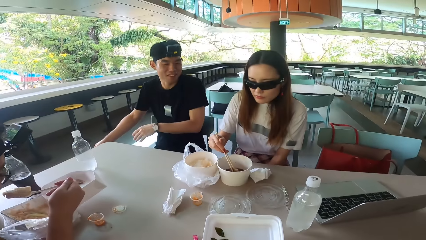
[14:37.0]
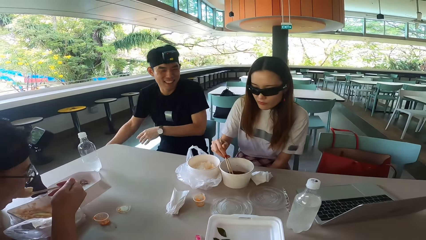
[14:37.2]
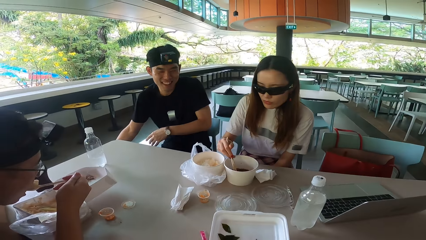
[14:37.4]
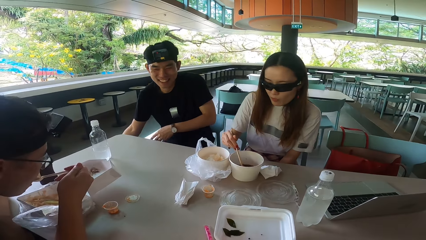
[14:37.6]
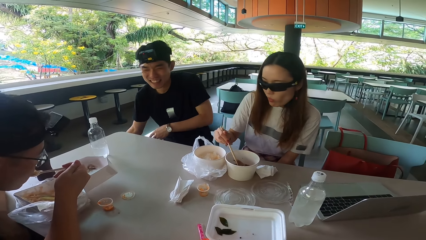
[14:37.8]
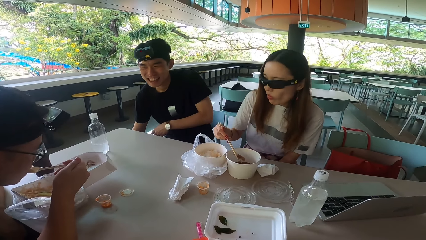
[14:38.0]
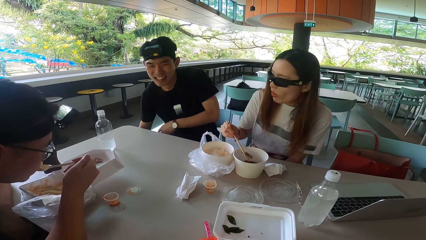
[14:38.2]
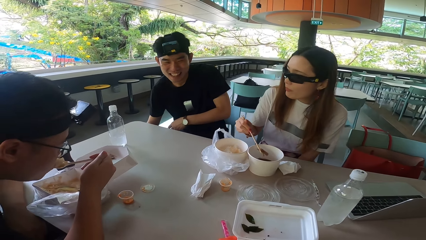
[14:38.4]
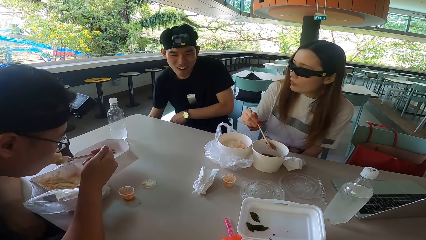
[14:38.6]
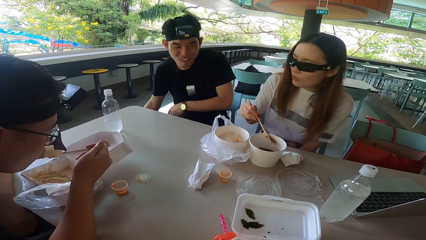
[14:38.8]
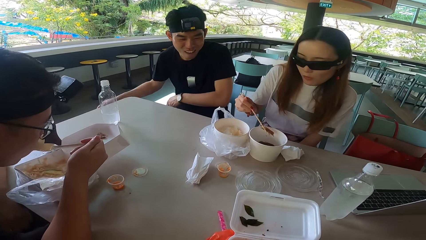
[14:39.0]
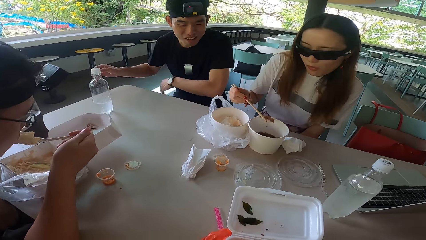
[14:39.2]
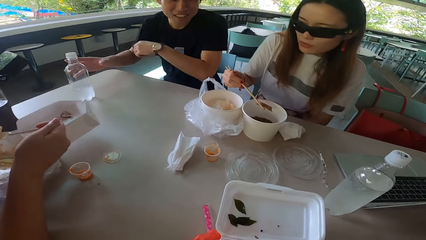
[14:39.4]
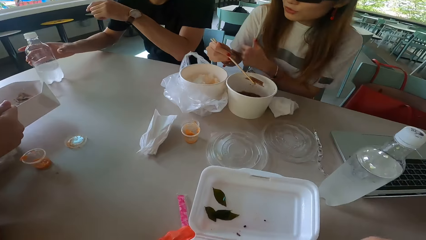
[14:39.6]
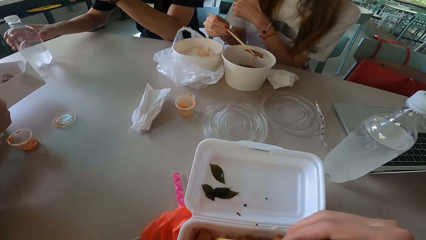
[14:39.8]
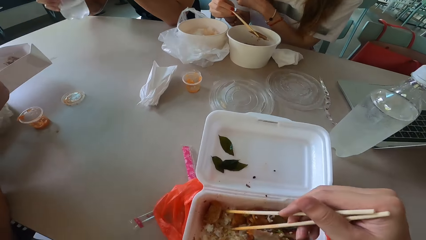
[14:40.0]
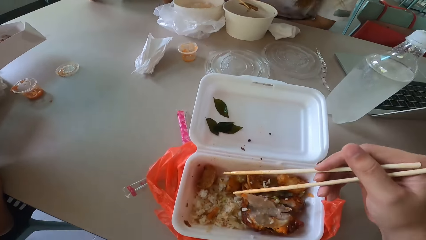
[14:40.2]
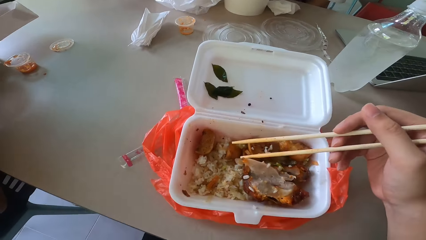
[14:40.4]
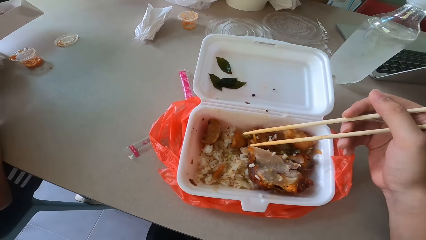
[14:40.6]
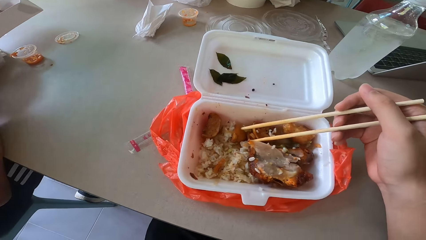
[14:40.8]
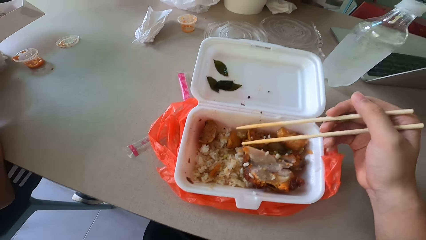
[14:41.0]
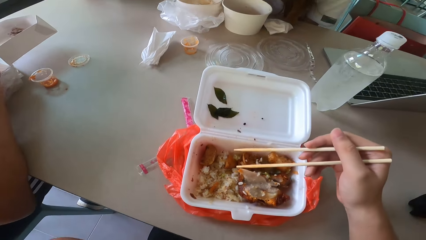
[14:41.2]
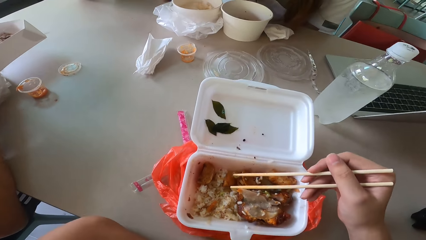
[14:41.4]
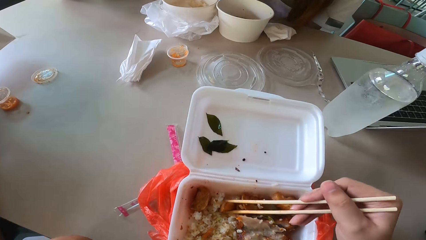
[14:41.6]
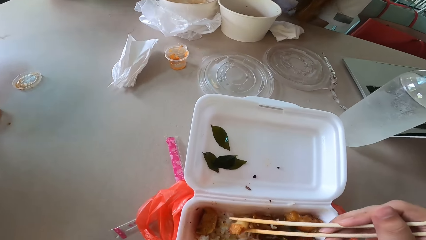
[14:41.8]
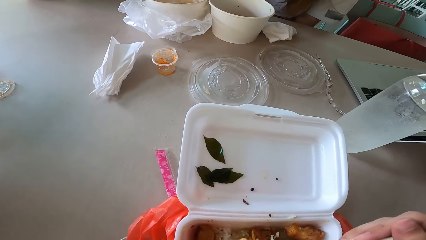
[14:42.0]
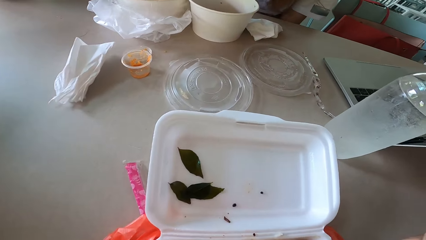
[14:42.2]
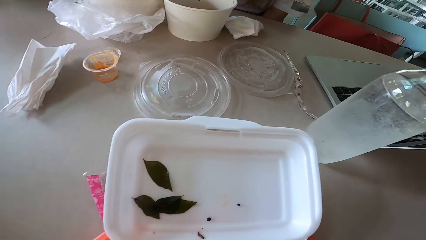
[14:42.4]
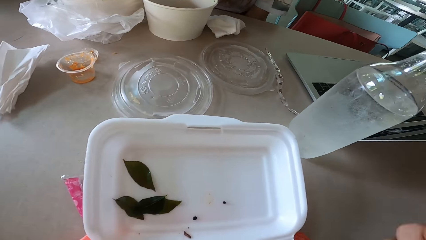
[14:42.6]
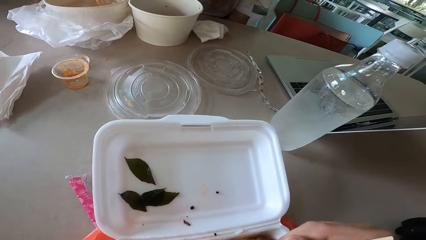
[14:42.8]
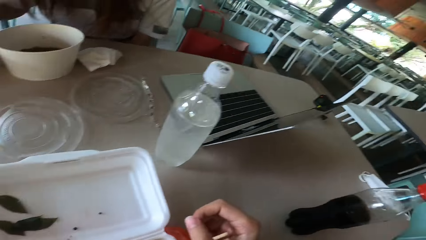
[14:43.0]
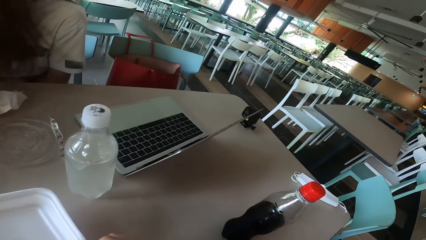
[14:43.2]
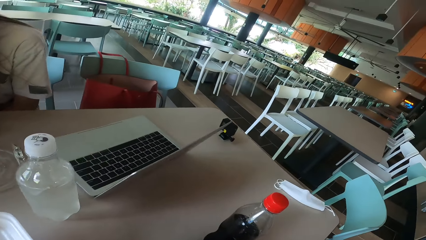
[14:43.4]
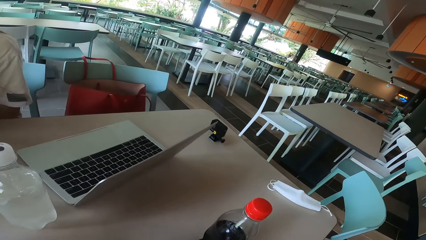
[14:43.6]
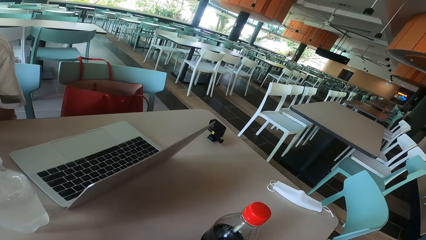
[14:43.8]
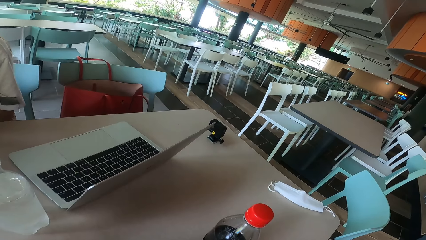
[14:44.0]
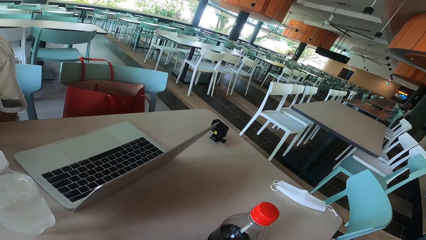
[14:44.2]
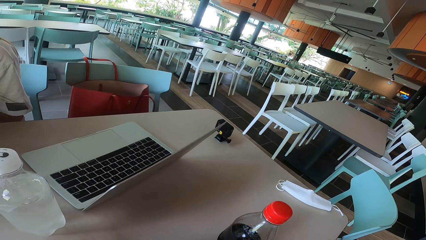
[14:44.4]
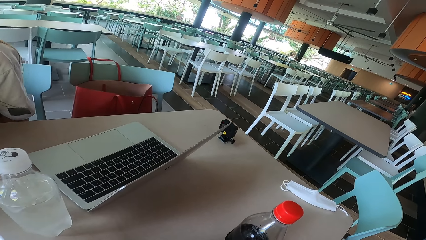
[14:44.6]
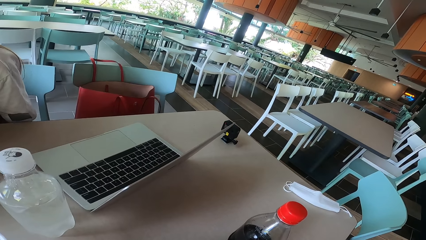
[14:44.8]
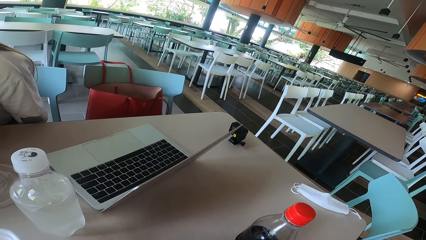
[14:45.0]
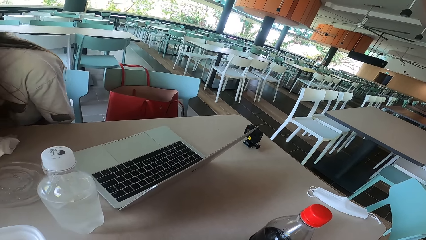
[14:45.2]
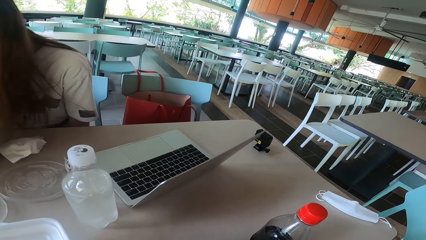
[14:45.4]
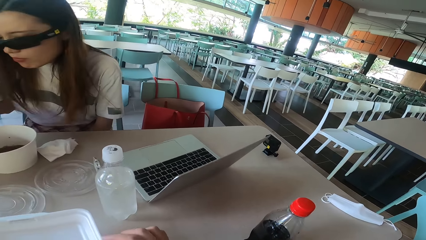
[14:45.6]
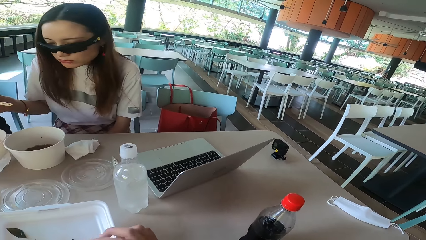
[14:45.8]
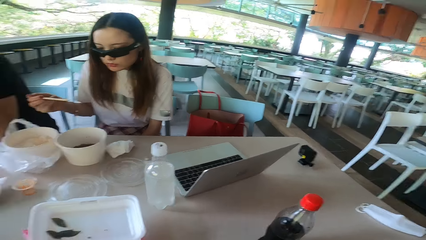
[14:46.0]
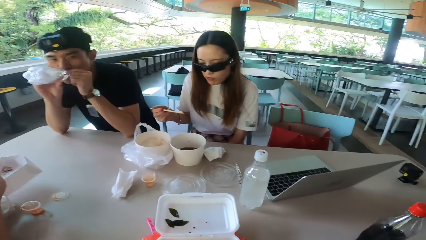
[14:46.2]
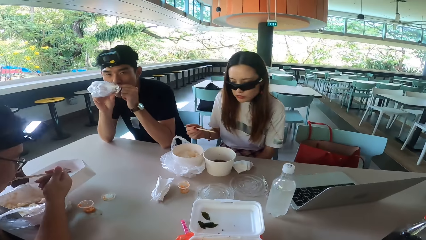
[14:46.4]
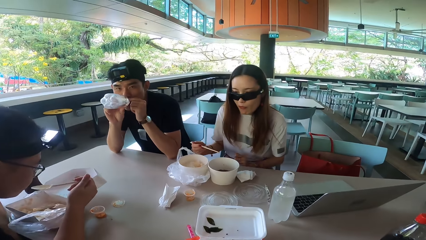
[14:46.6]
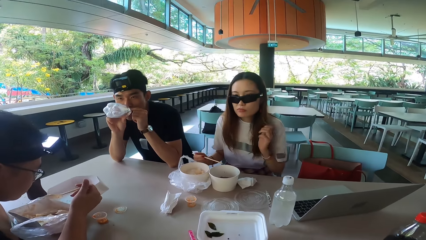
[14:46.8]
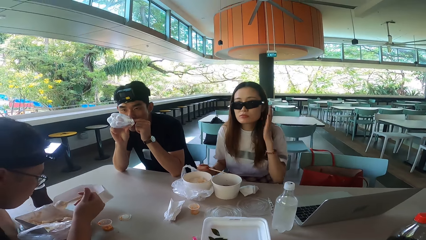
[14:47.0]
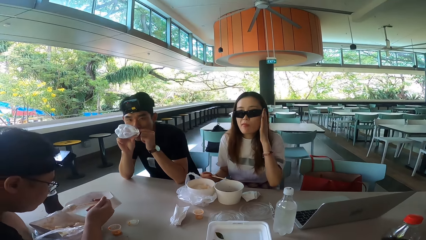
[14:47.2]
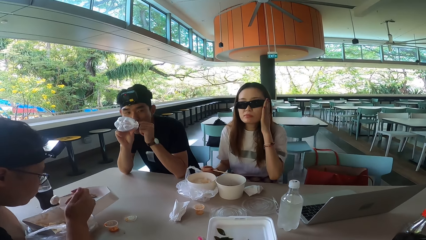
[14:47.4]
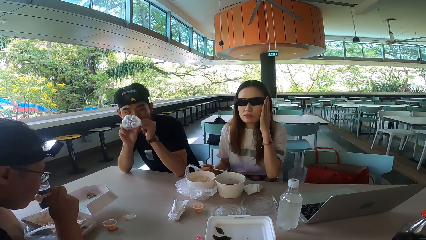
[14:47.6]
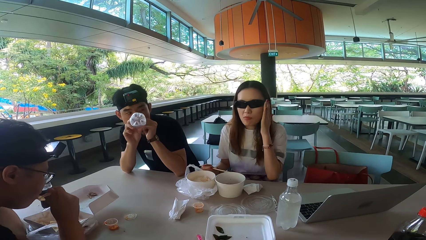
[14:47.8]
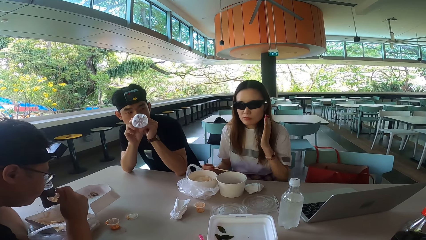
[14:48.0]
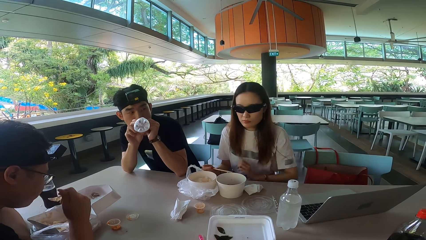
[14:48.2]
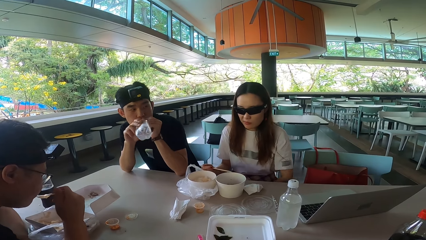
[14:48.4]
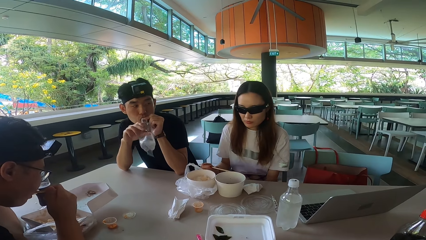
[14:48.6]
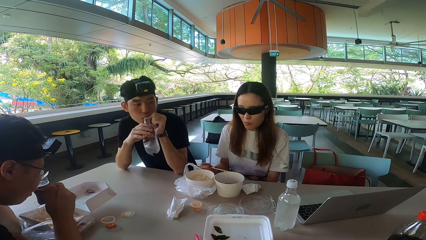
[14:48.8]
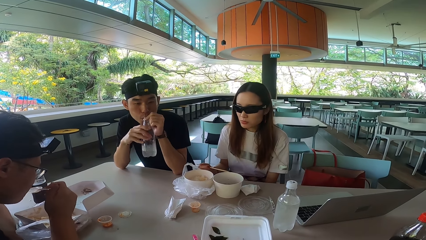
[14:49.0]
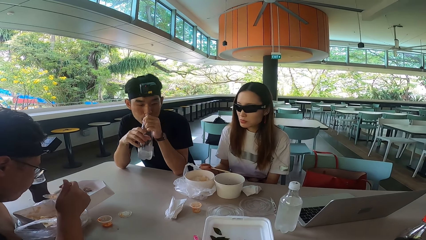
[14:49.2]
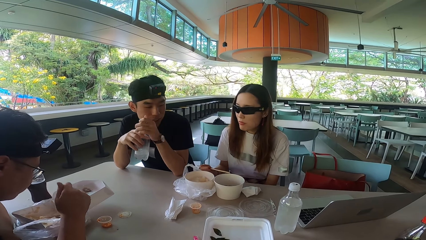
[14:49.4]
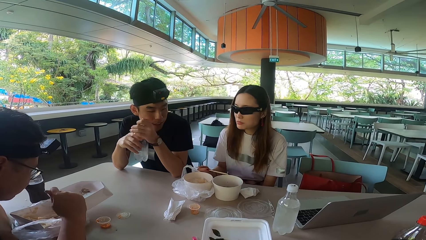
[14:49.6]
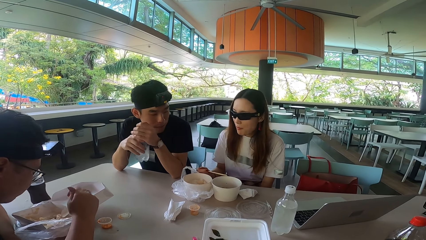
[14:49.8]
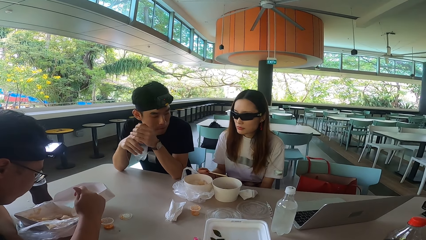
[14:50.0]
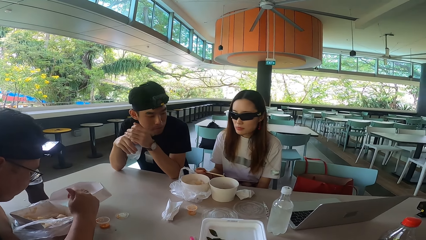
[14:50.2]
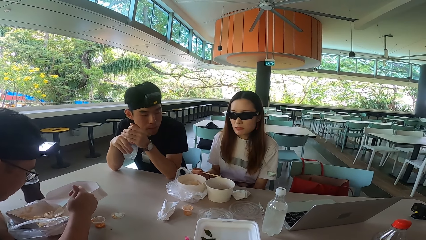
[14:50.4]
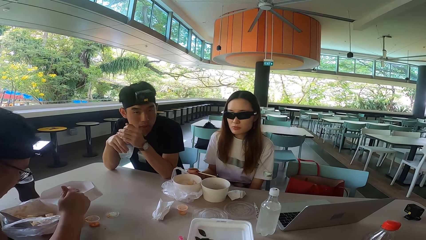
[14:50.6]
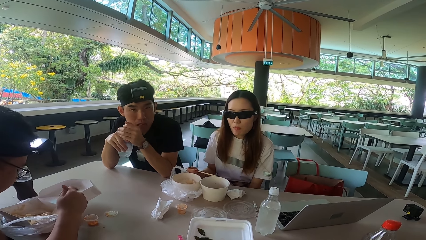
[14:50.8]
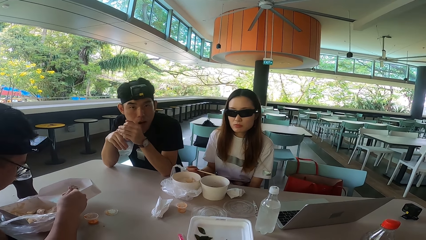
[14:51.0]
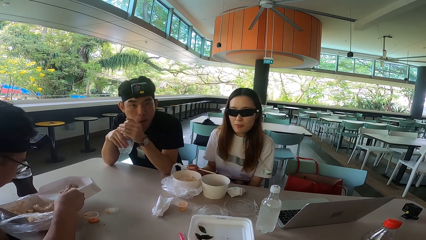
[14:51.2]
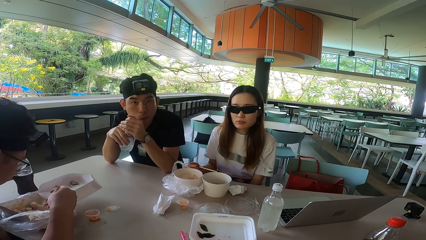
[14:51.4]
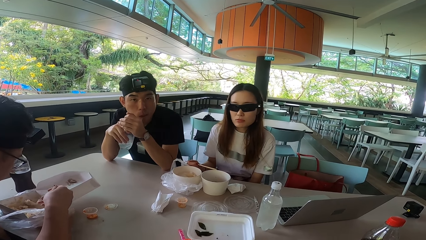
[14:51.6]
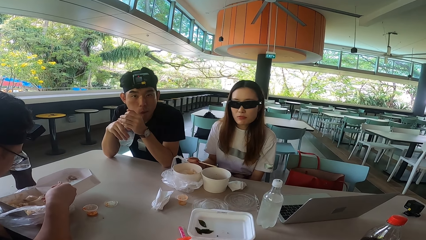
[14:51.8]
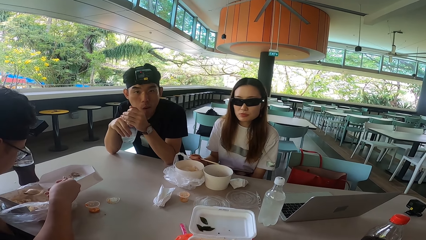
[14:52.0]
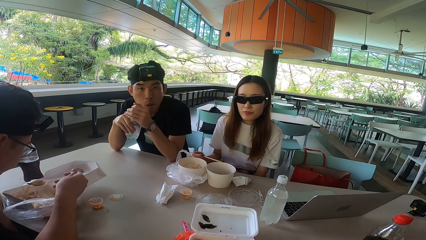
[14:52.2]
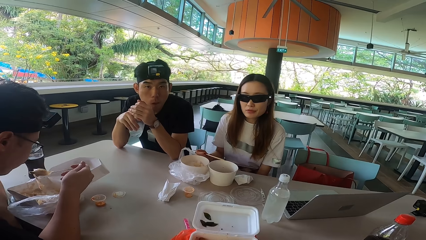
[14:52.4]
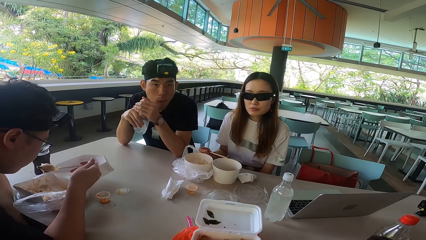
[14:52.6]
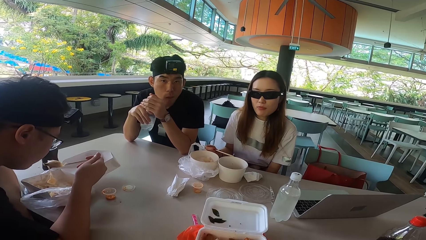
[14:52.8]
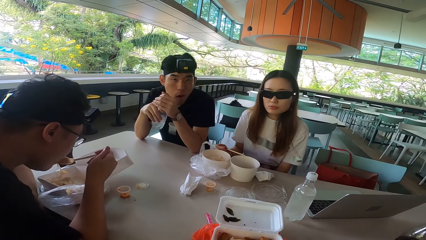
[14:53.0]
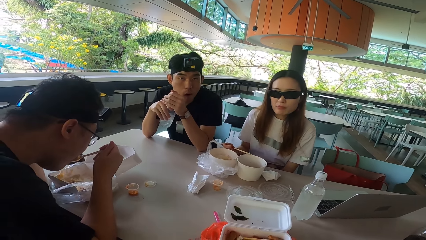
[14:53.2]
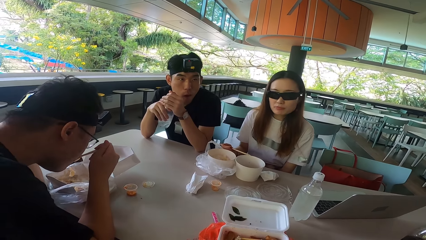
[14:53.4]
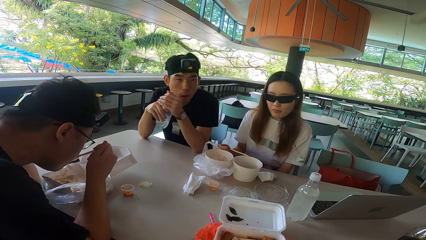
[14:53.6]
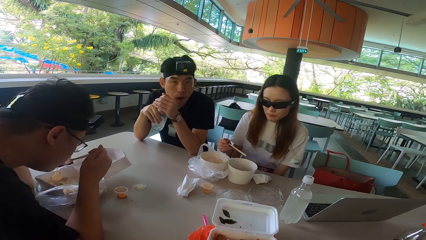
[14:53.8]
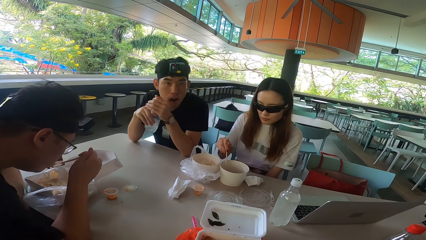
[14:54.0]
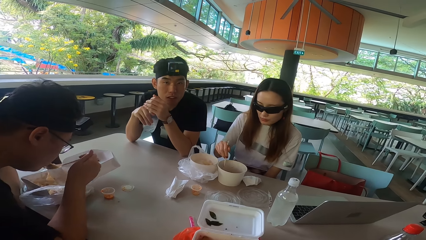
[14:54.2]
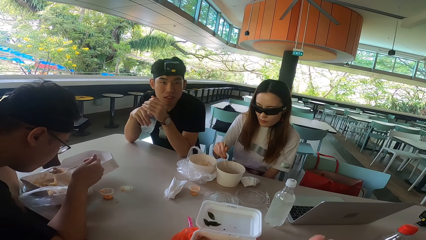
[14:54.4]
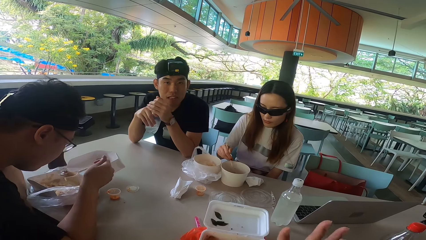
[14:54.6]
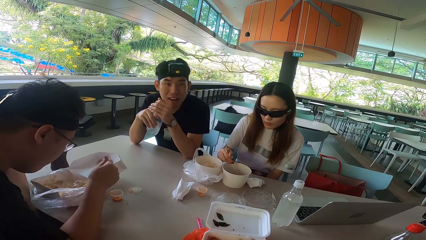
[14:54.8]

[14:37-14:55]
A man eats the food. Another man laughs. A woman eats something, turns right. The woman holds meat with chopsticks. The other man picks up a bottle. The woman raises the left hand, turns forward. The camera wearer gathers something and picks up chopsticks. The woman lowers the left hand. The camera wearer picks rice with the chopsticks. They look around the restaurant. The woman bends forward. The other man drinks water from the bottle. The woman adjusts the sunglasses or camera, raises the left hand. The first man licks a spoon. The other man turns left. The woman pulls her hand off the camera, lowers the left hand. The other man pulls the bottle off his mouth. The first man licks the spoon. The other man covers the bottle with a lid, looks at the camera wearer. The woman shakes her head. The first man gathers something. The camera wearer talks to the other man, the first man and the woman. The first man scoops food with the spoon. The first man eats the food. The woman picks up something.
